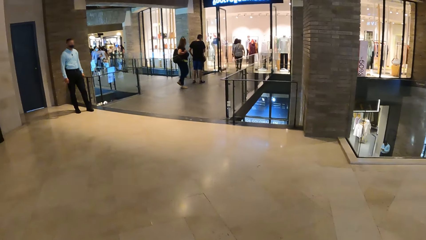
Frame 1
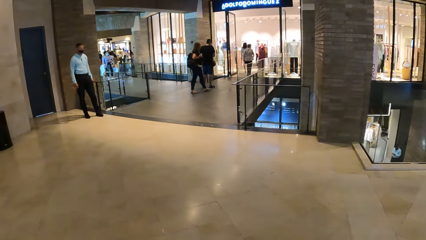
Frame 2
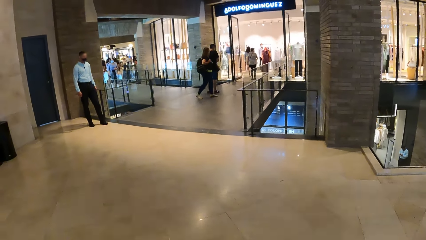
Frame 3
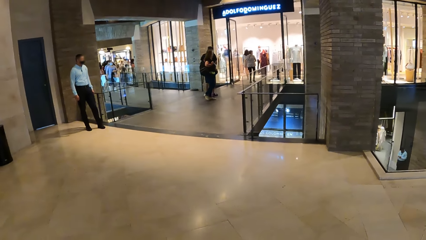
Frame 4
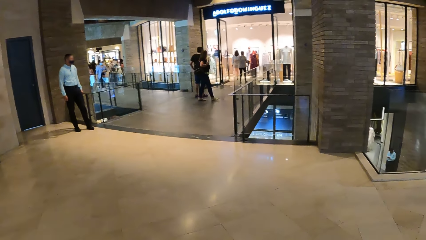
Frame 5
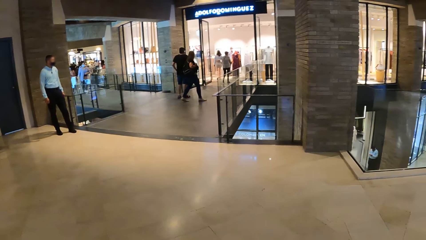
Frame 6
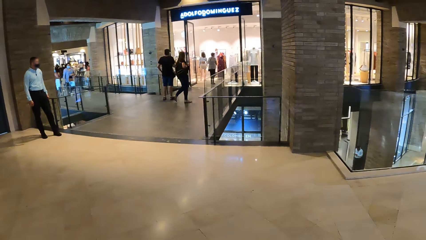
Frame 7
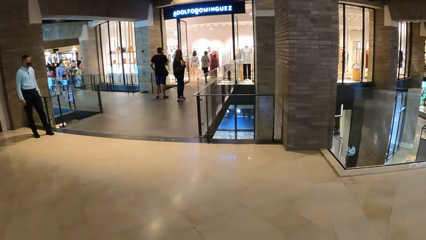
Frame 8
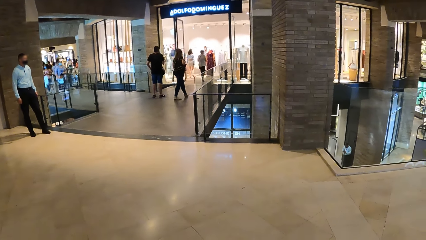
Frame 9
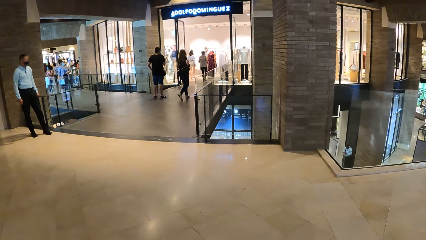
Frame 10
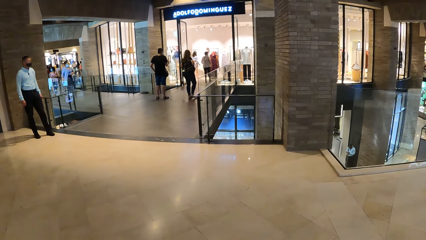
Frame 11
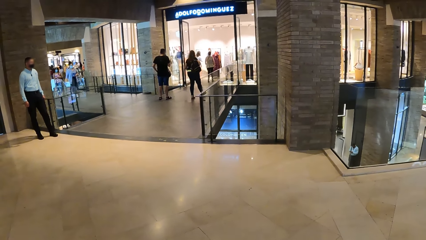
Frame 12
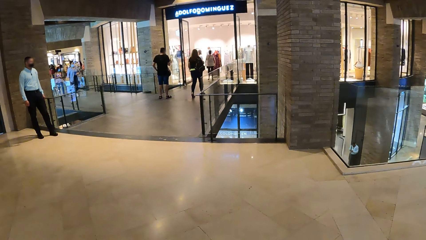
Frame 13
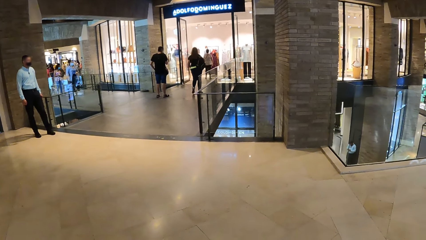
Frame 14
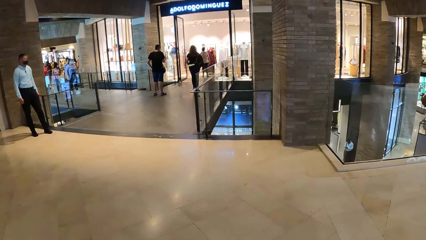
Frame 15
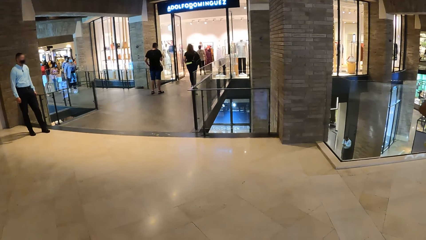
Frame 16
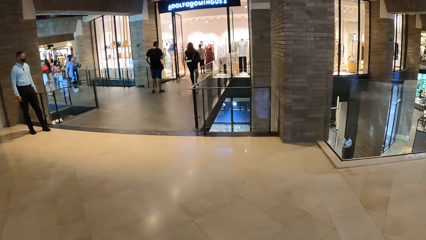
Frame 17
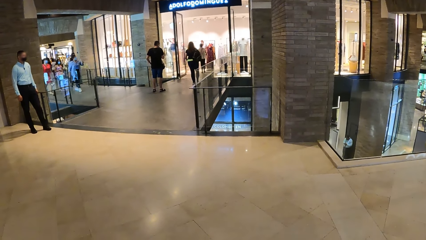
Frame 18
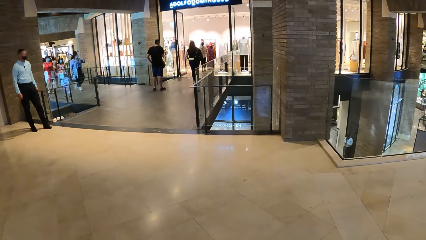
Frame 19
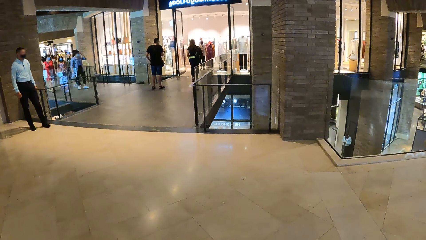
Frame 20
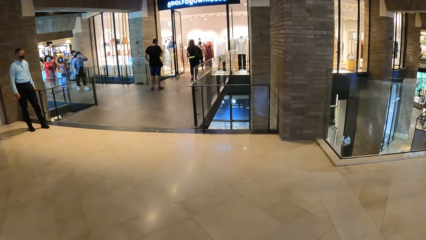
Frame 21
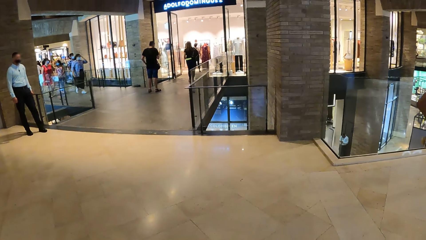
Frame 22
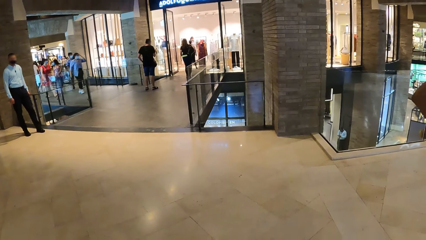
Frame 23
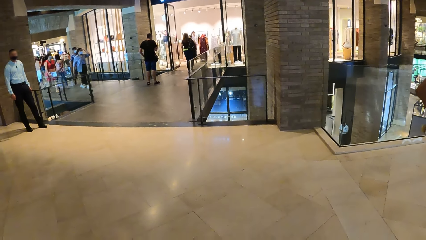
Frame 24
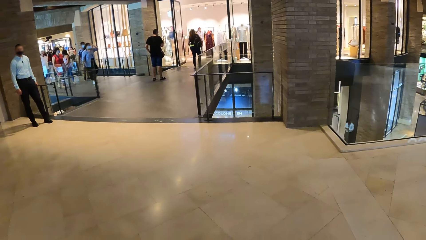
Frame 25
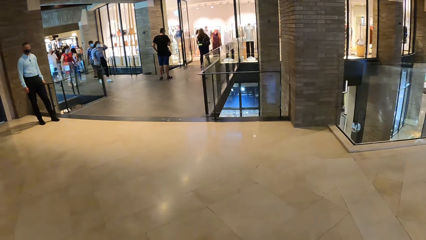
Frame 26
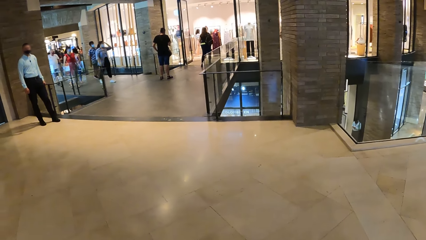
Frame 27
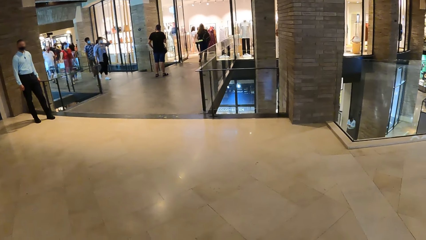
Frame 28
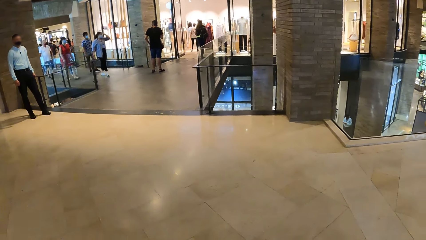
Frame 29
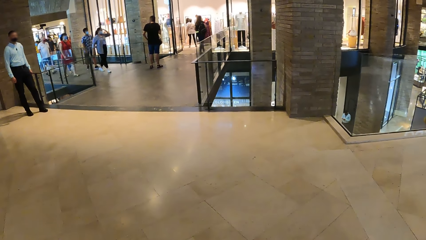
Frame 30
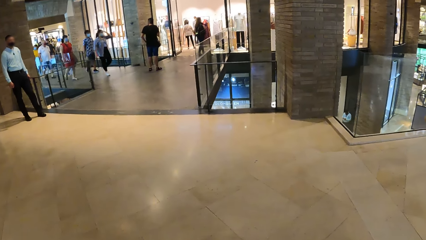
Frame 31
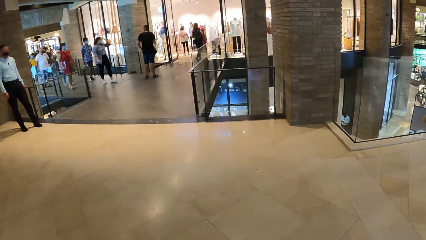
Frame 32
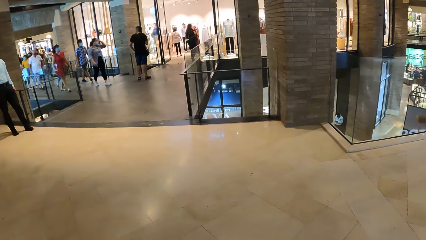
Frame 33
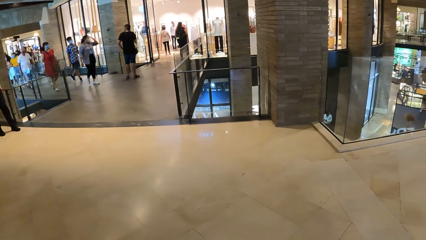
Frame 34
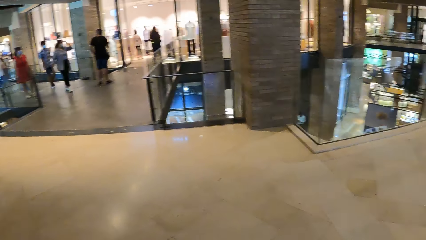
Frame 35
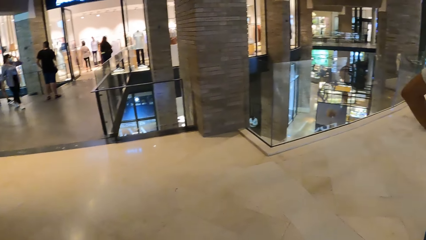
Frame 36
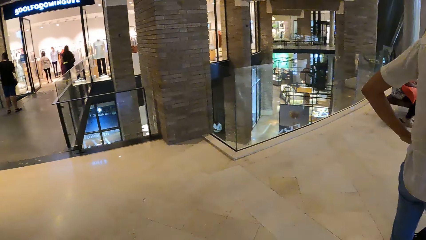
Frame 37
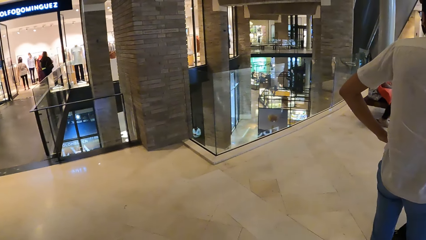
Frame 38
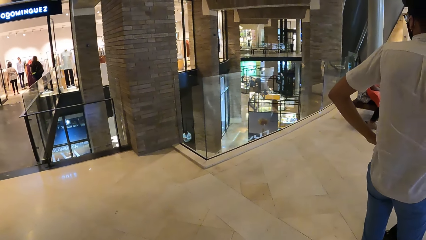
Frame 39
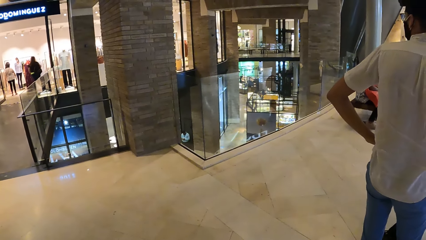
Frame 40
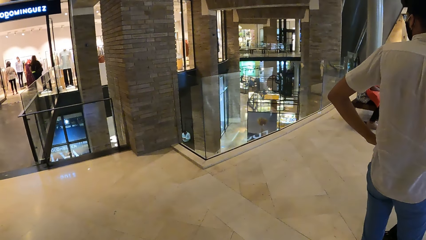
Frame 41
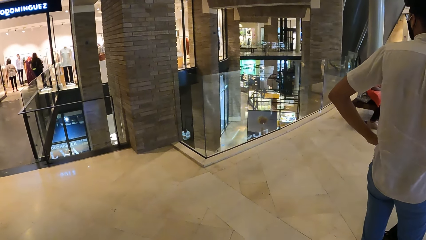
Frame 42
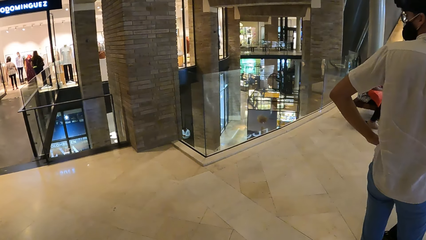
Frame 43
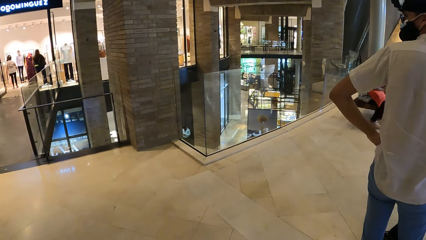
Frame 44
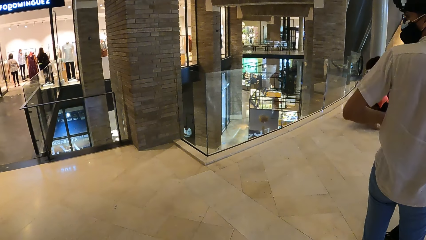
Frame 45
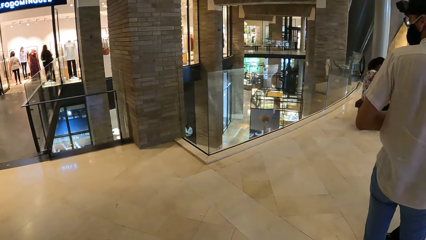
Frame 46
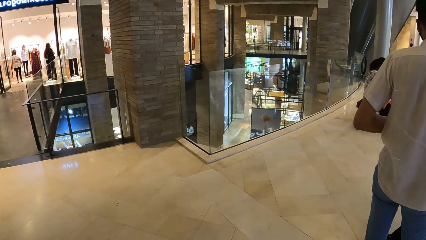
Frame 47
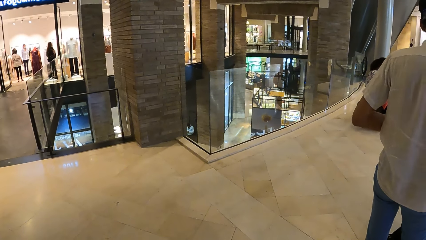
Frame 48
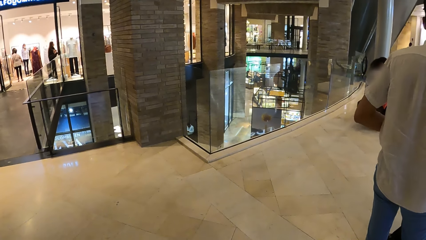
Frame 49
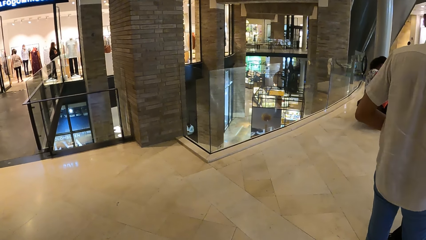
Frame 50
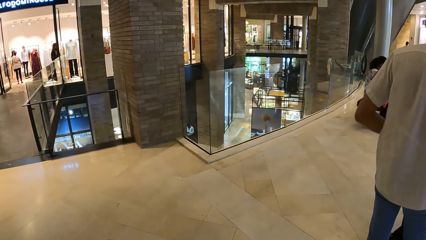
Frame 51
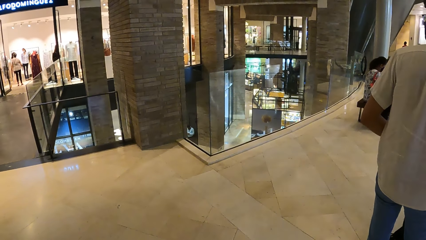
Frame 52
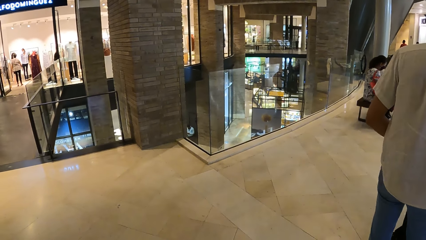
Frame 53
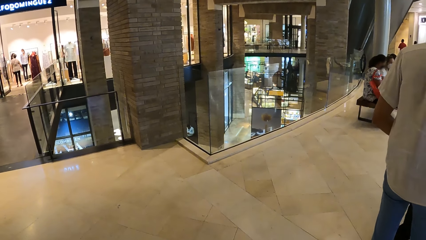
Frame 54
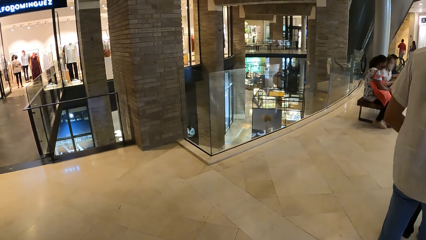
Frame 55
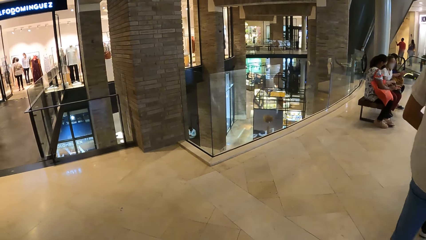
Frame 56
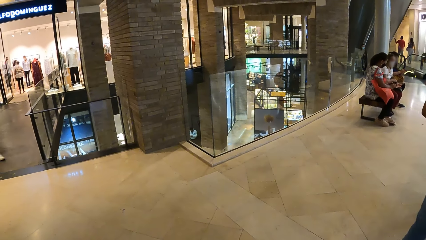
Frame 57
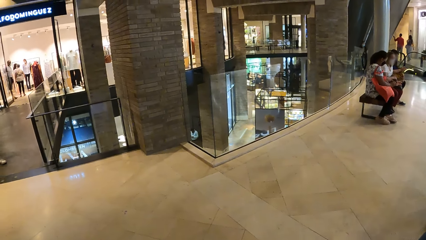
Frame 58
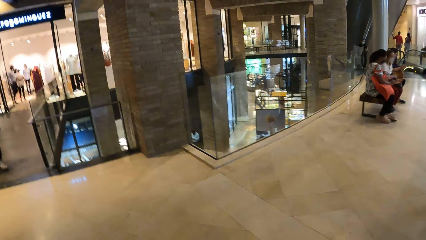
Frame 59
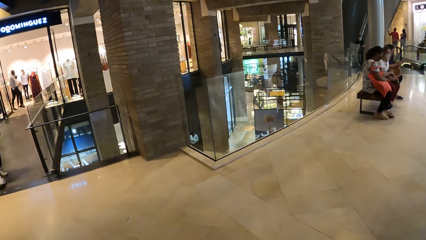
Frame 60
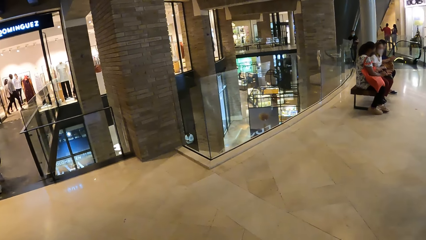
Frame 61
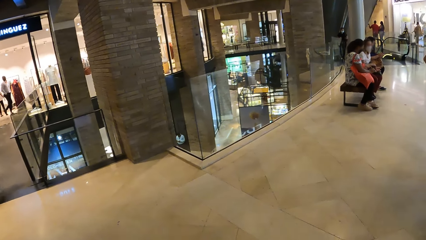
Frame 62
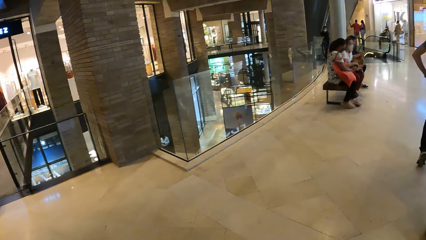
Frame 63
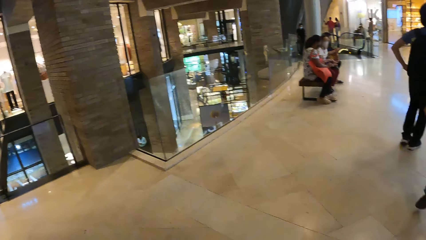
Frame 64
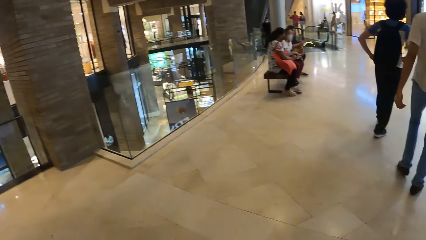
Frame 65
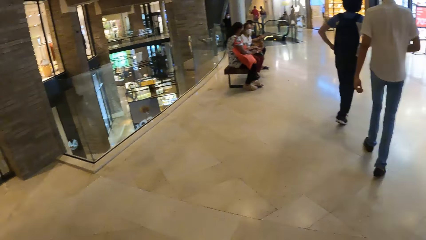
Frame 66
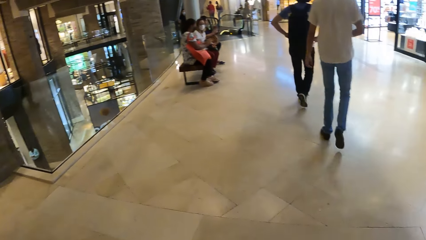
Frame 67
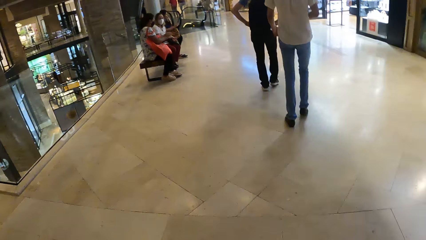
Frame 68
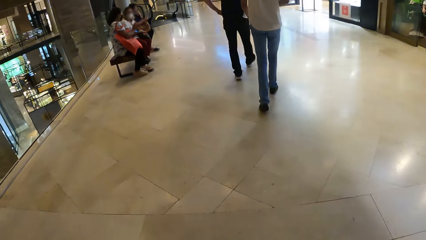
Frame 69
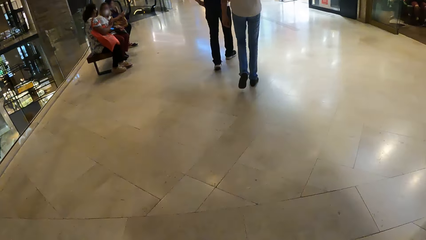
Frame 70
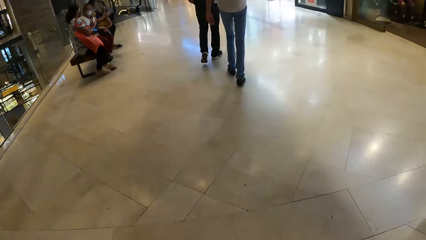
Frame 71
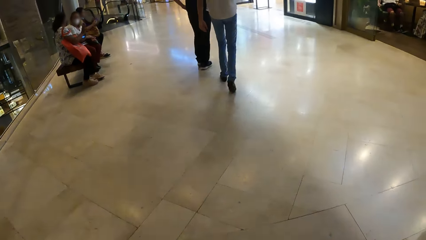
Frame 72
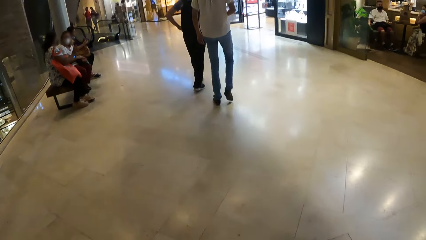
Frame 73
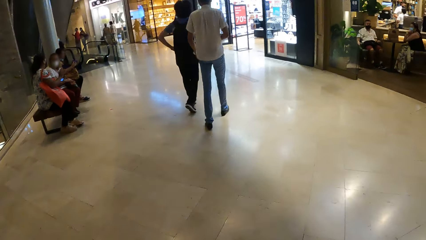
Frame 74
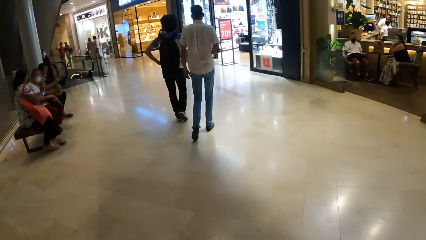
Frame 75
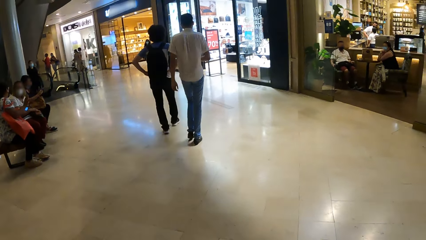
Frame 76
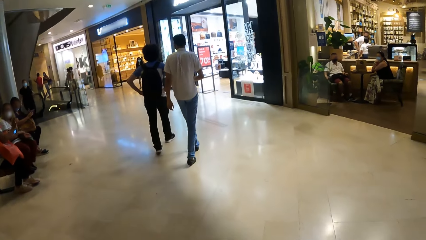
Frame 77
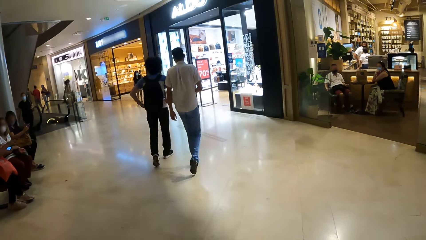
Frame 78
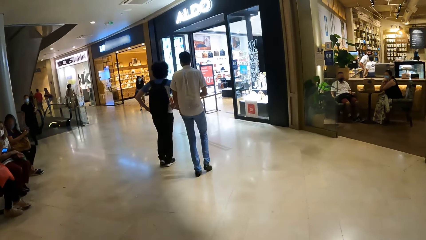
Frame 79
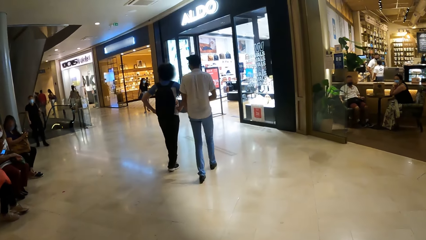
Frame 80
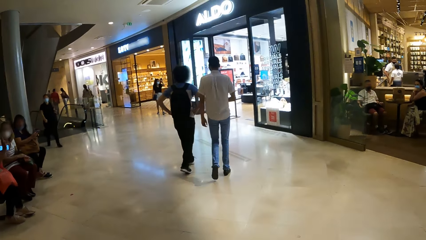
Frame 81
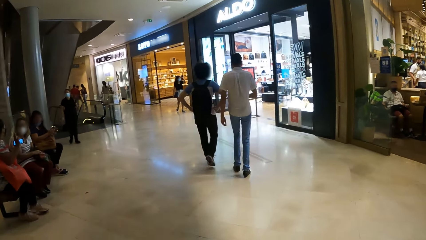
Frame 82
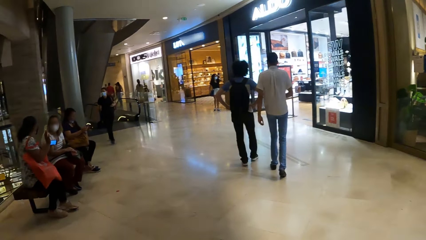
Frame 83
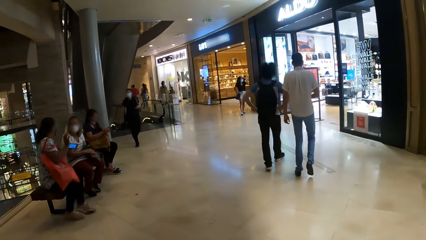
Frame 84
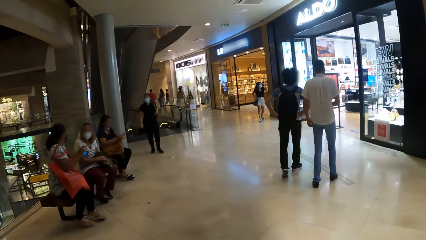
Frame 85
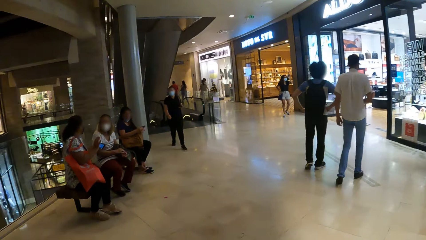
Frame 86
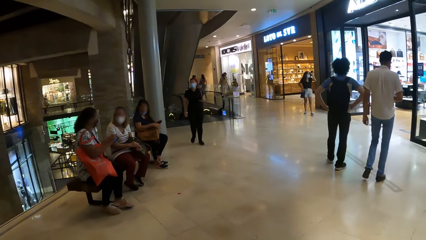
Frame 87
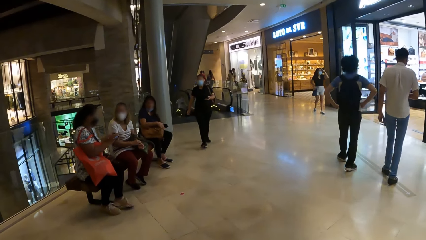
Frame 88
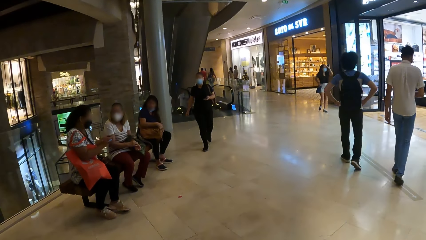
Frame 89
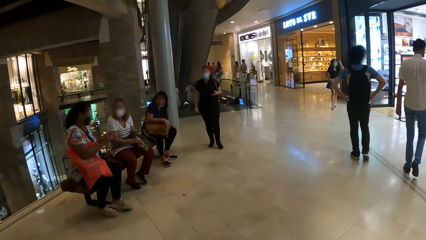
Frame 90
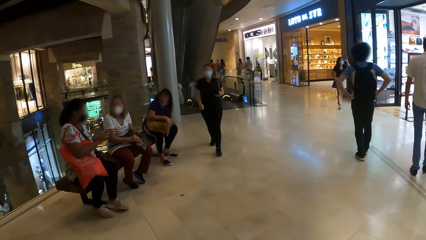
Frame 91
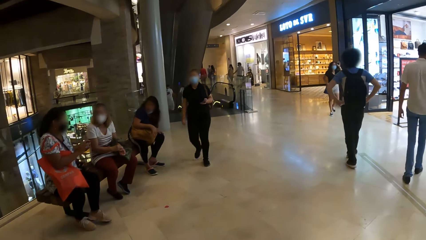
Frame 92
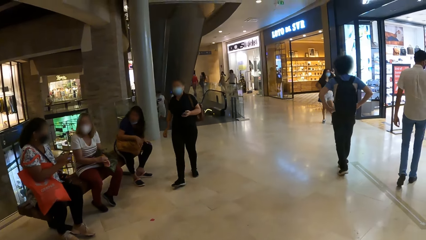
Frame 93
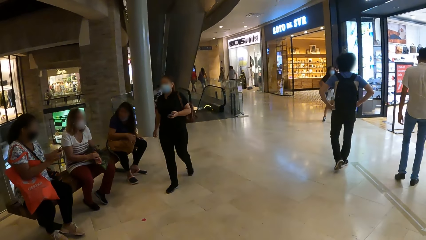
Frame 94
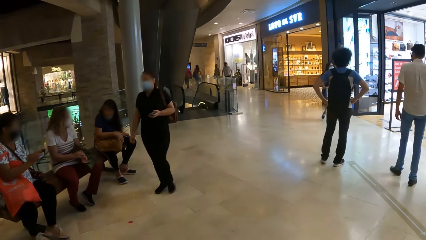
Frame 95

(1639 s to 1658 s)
The camera wearer stops. A man holds the waist with the left hand. The man moves away. The camera wearer walks. Another man walks along the first man.
